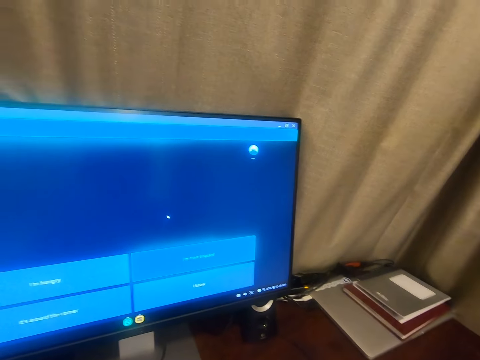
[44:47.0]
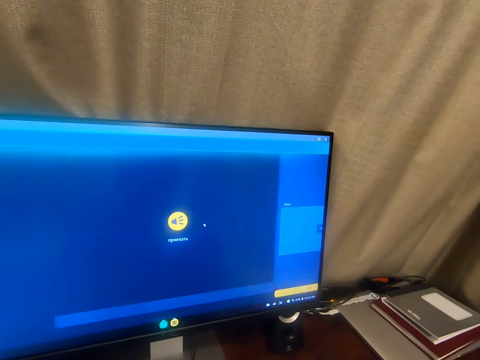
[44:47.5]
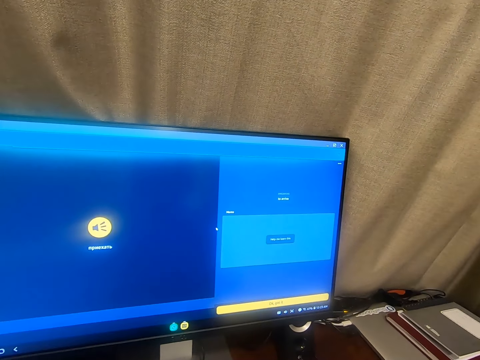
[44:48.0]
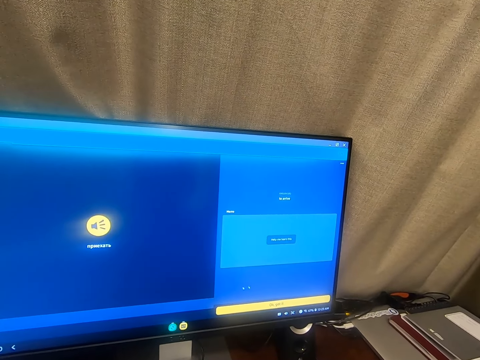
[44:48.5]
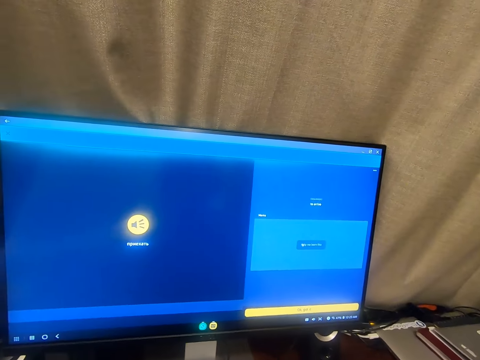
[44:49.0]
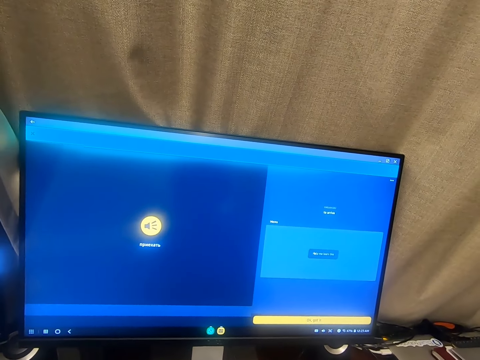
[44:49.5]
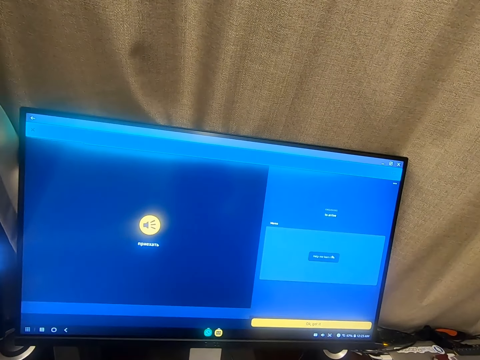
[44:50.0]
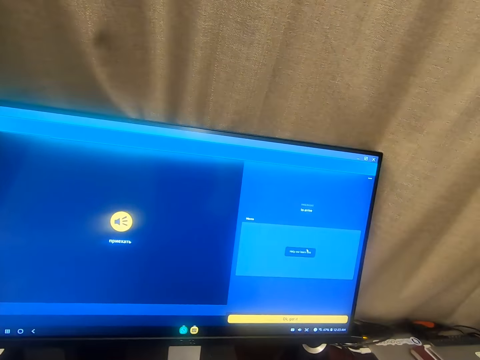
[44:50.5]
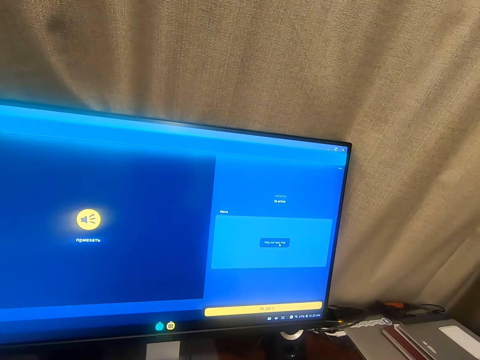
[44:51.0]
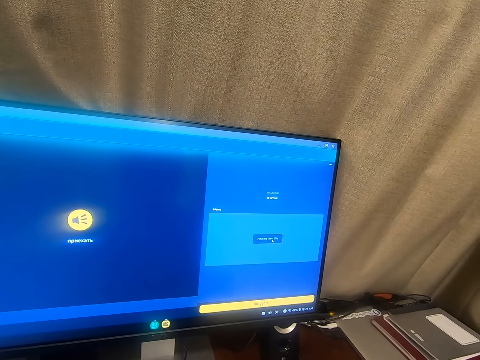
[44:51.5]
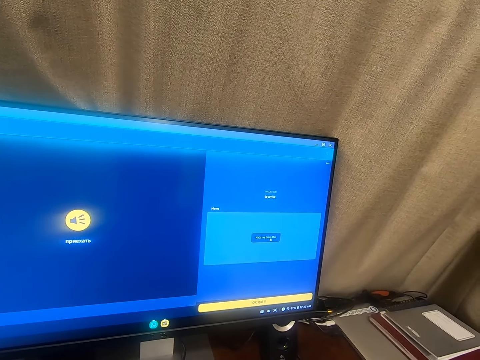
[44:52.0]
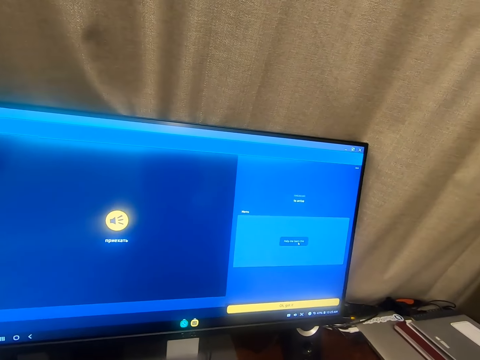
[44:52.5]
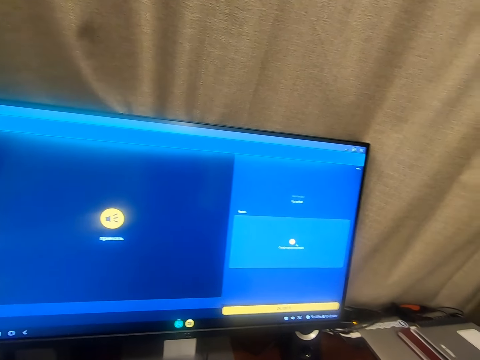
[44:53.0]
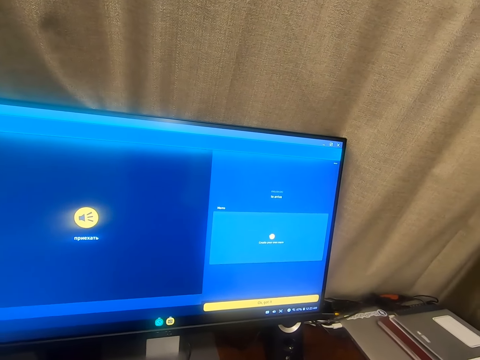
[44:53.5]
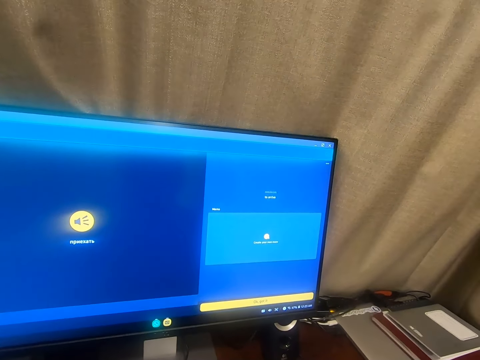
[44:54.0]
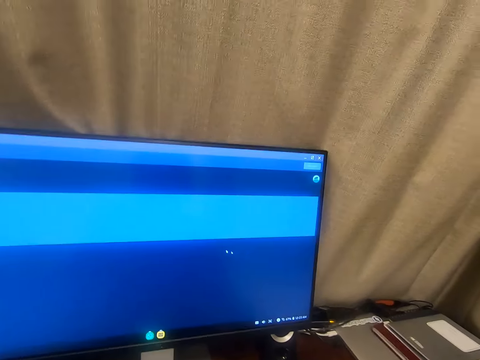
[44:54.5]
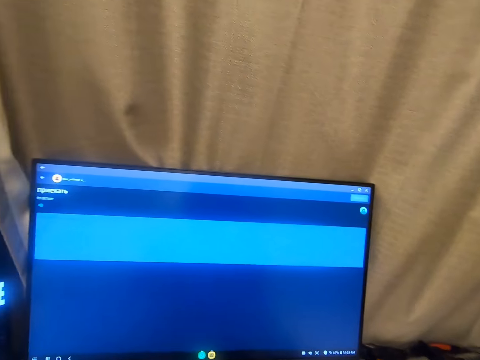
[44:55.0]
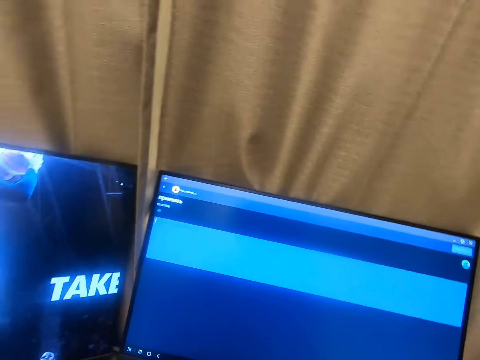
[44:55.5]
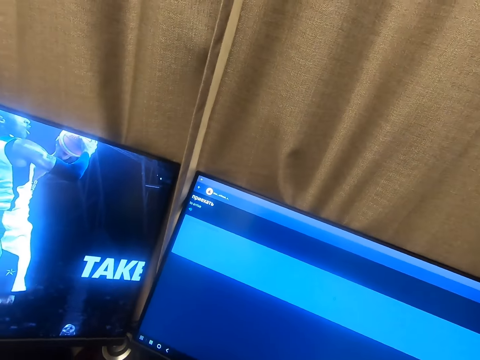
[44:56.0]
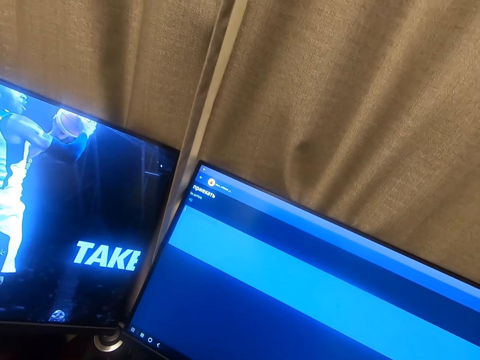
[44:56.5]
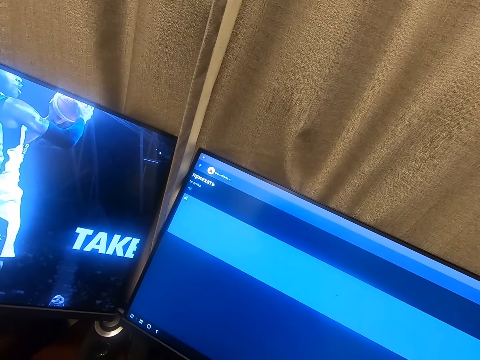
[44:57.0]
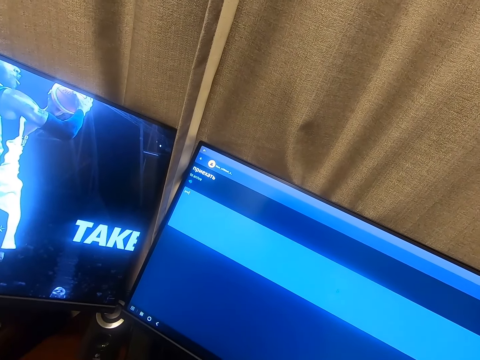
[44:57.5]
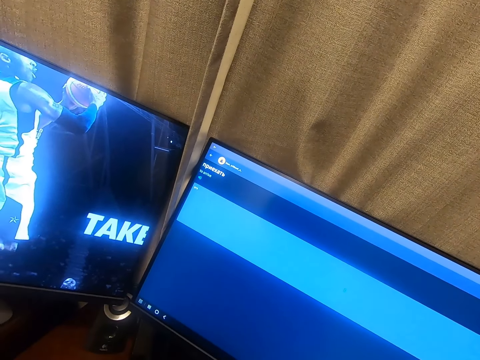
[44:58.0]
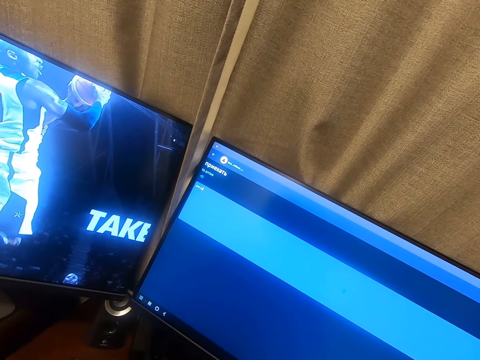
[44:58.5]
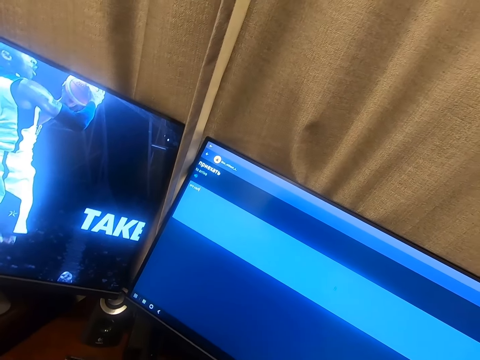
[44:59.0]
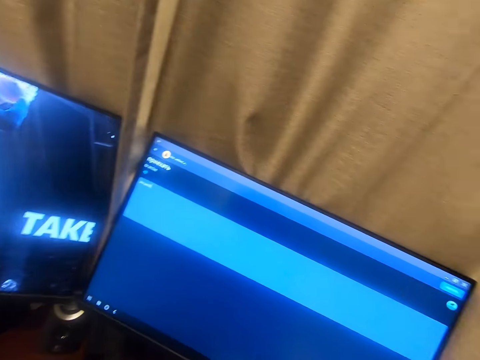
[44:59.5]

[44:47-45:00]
The camera wearer looks around the room. He clicks a mouse with his hand. He clicks the mouse repeatedly. He looks around the room. He types on a keyboard with hands.

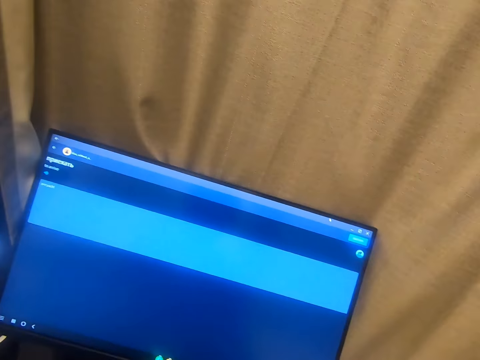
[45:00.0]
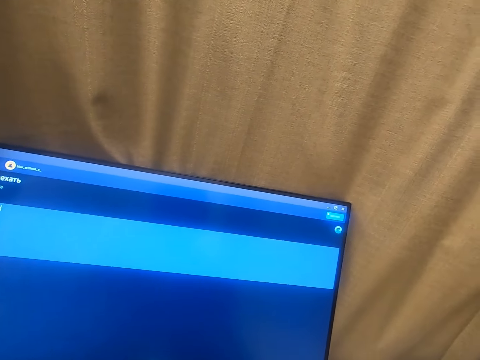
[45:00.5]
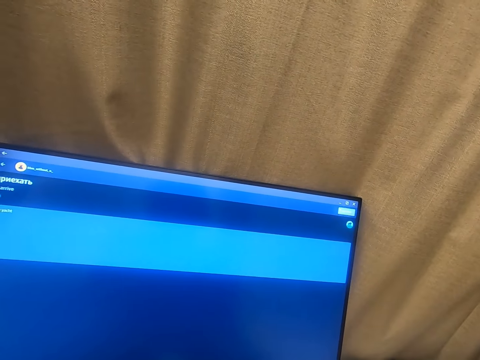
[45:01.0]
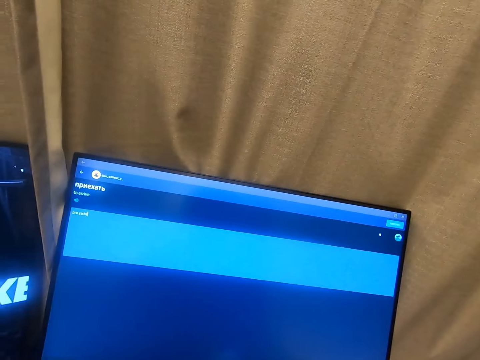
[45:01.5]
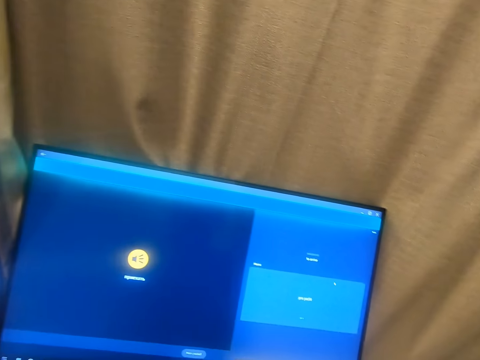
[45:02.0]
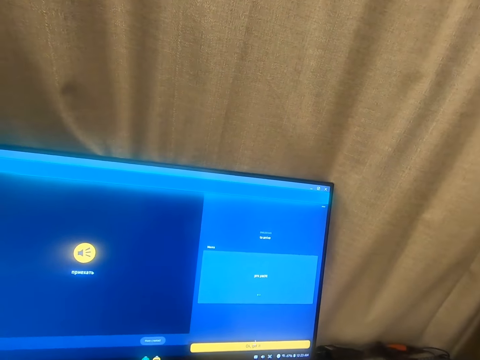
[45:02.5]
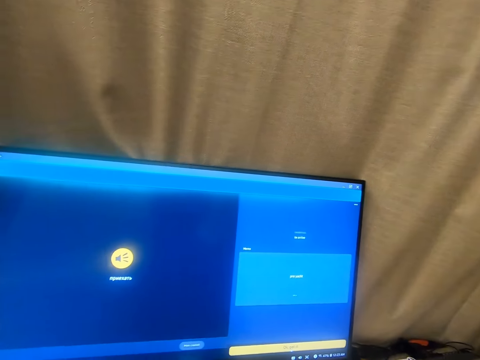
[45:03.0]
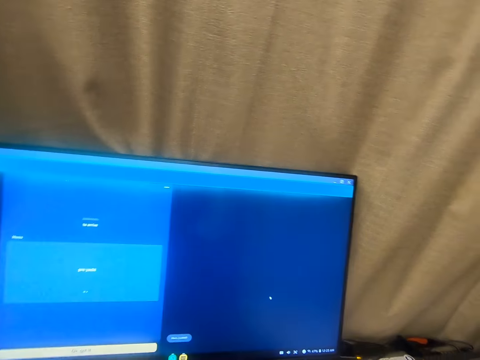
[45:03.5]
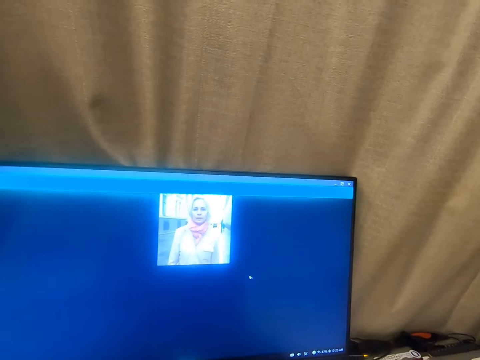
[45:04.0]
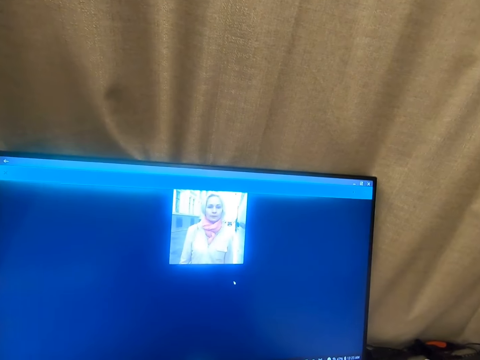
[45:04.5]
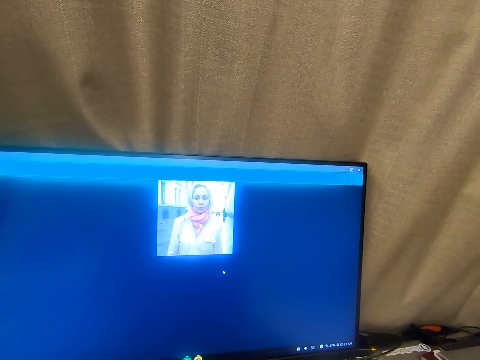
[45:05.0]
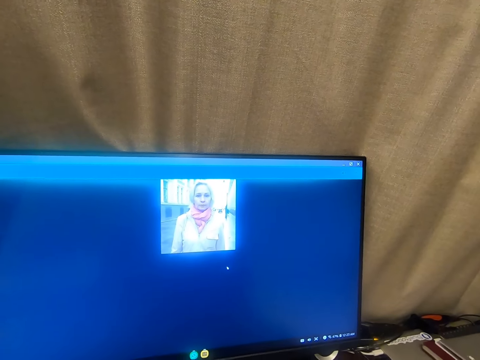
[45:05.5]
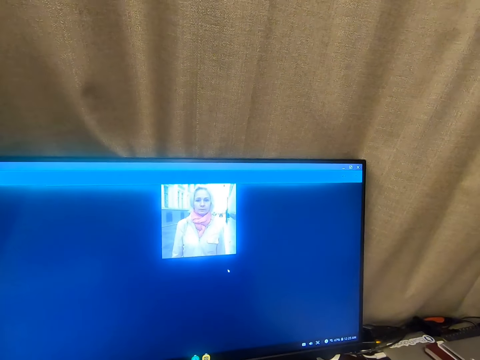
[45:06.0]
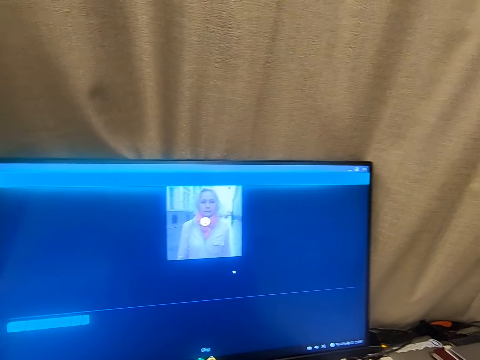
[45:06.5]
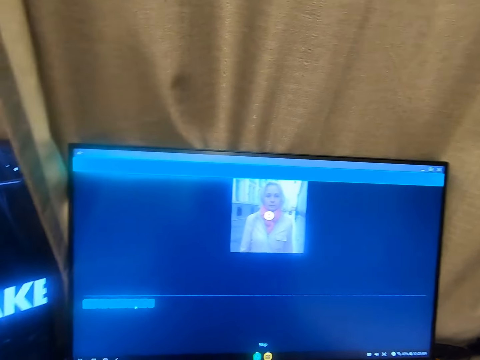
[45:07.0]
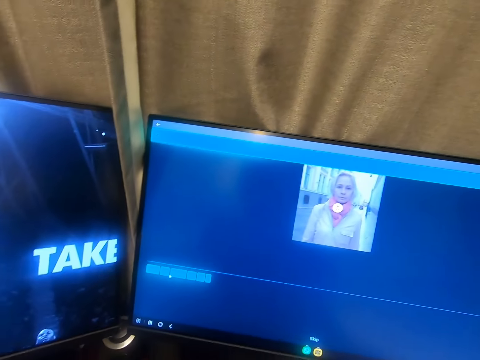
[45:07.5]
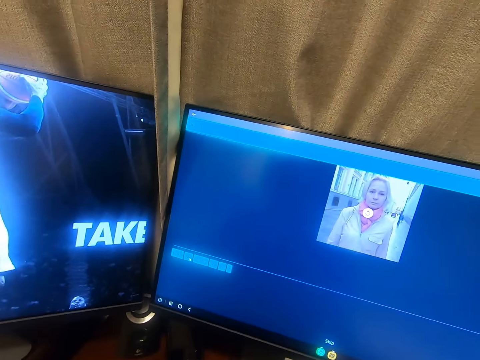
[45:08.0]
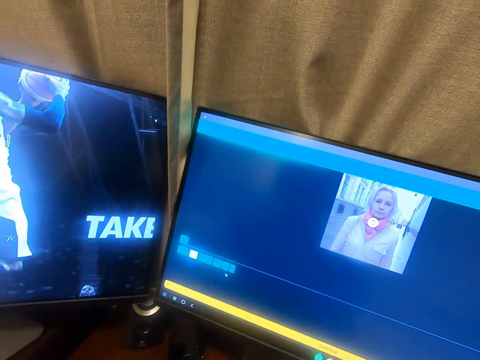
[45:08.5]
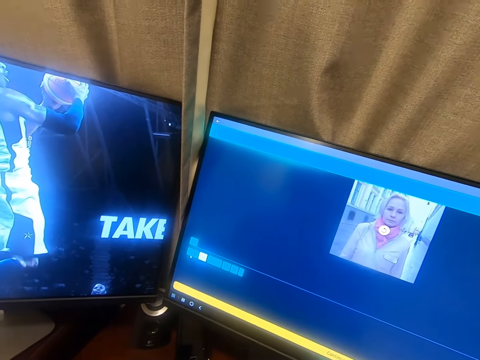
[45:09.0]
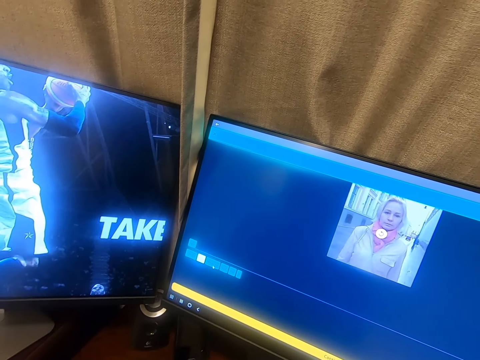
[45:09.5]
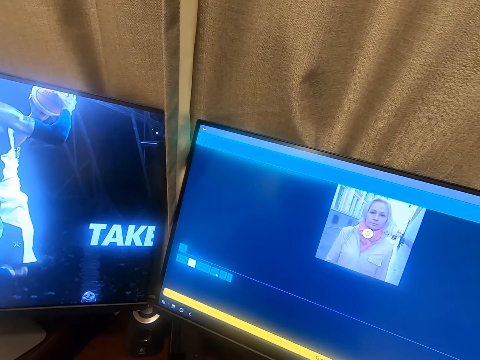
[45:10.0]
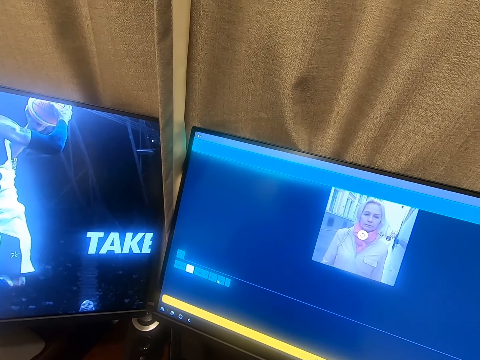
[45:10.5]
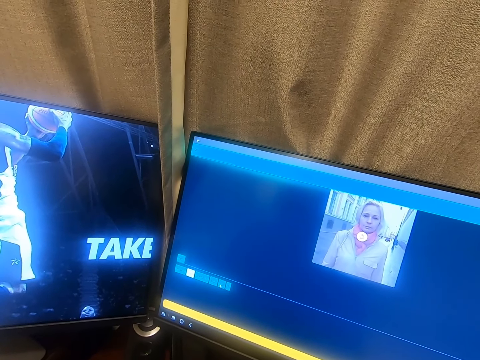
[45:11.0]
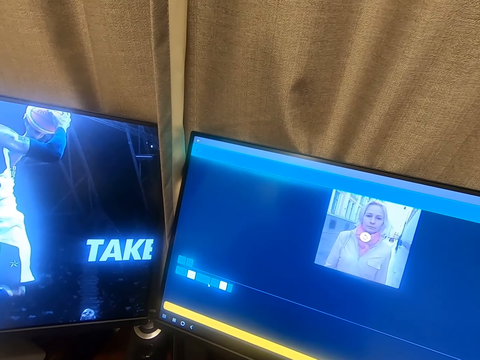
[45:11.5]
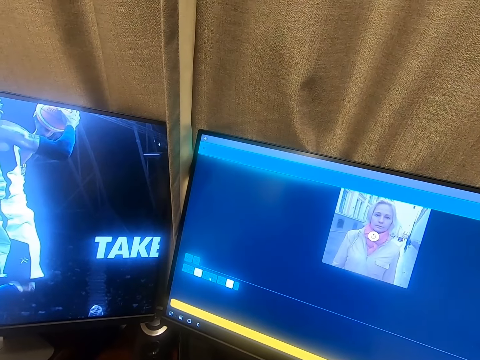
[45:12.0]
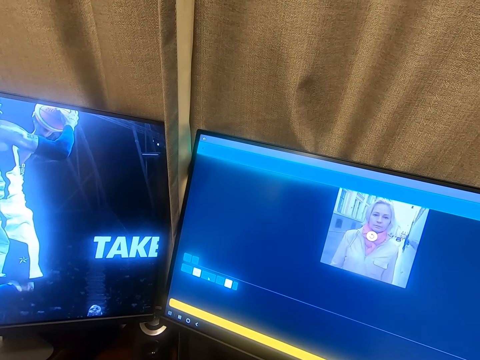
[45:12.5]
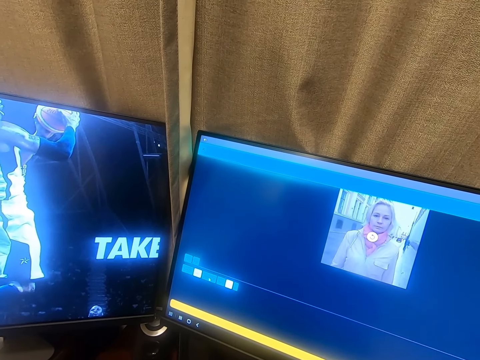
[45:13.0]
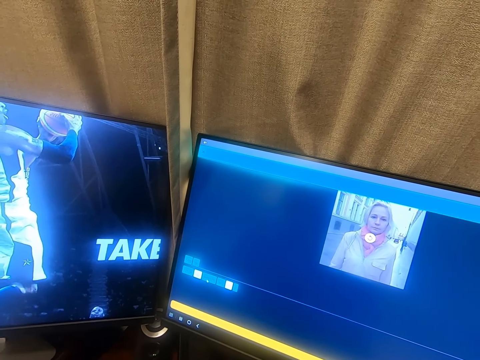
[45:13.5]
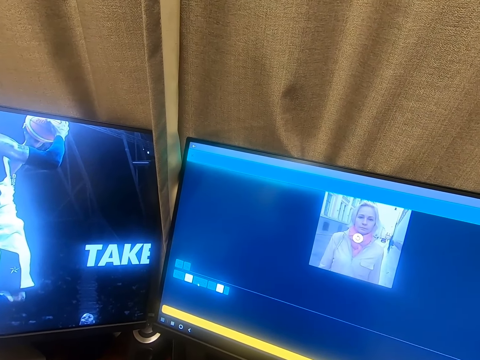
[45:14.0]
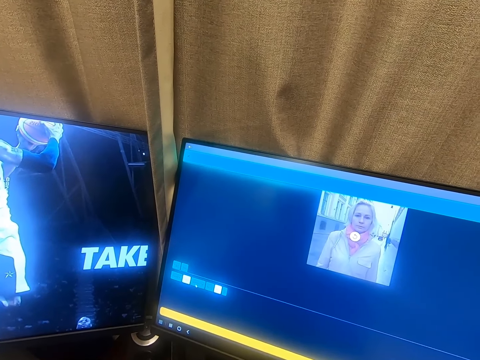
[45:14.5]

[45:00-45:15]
The camera wearer clicks a mouse with his hand. He clicks the mouse repeatedly.
